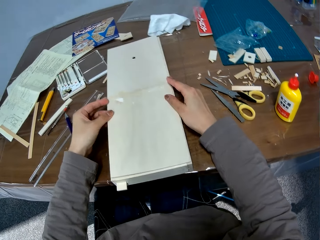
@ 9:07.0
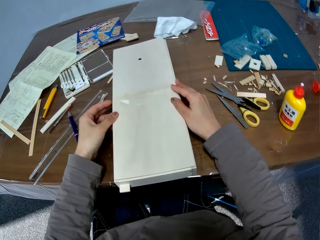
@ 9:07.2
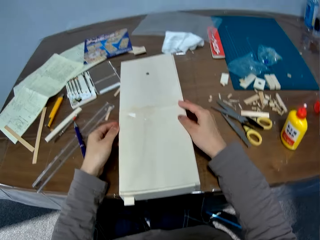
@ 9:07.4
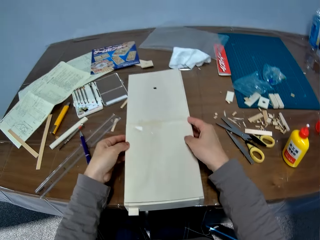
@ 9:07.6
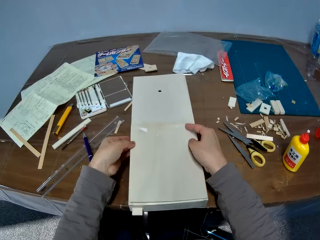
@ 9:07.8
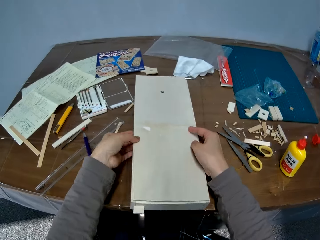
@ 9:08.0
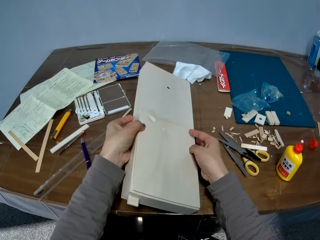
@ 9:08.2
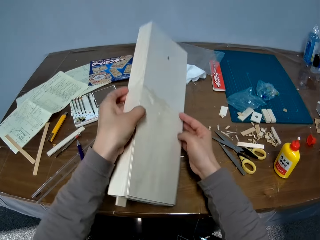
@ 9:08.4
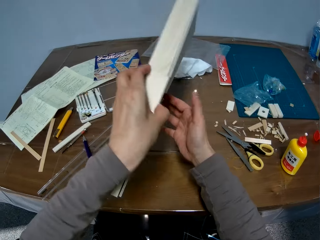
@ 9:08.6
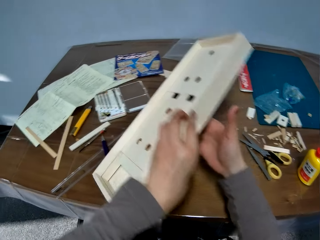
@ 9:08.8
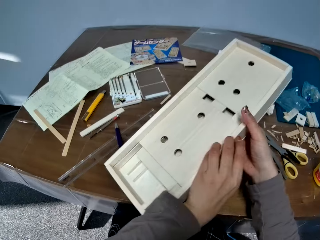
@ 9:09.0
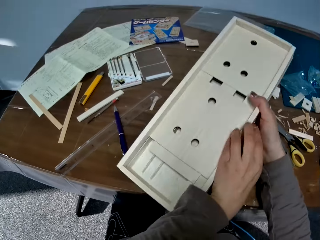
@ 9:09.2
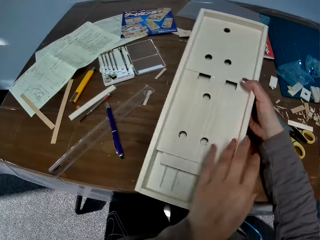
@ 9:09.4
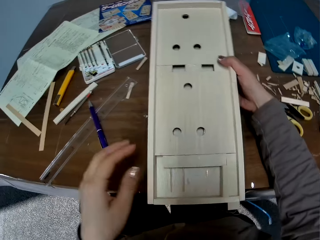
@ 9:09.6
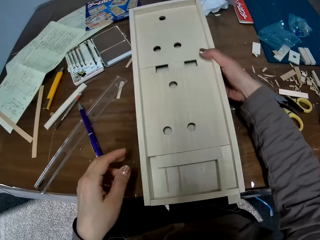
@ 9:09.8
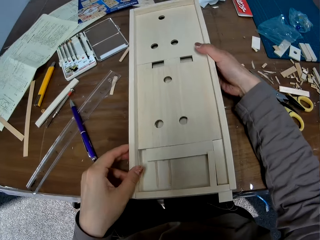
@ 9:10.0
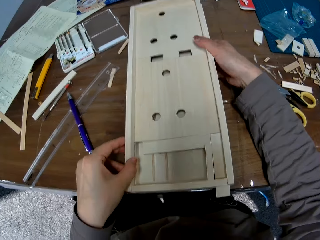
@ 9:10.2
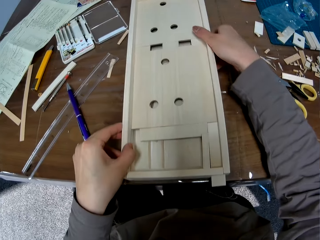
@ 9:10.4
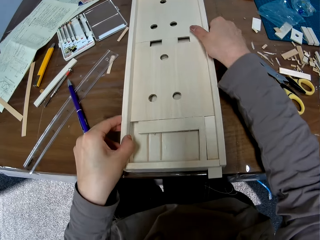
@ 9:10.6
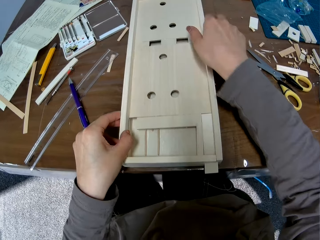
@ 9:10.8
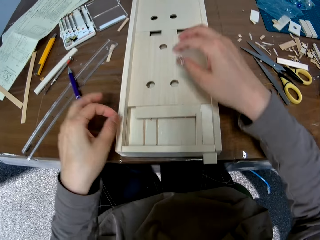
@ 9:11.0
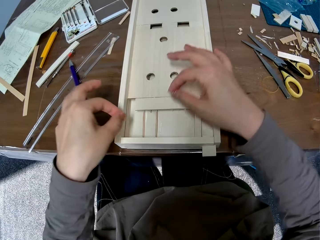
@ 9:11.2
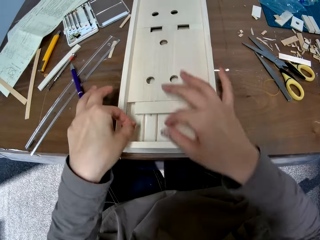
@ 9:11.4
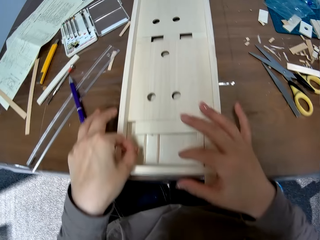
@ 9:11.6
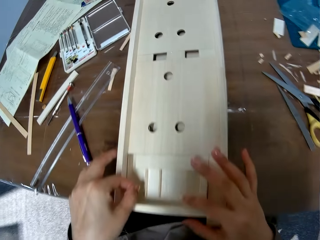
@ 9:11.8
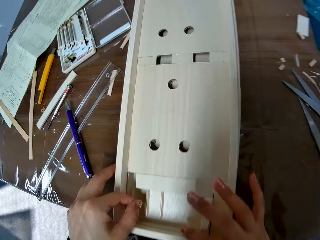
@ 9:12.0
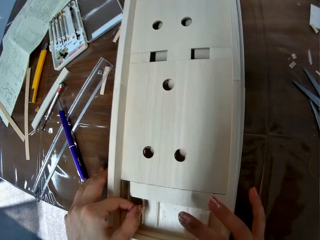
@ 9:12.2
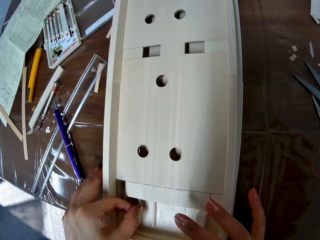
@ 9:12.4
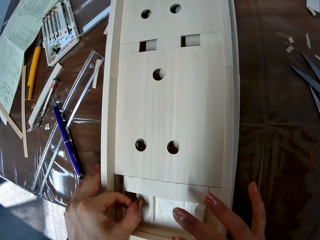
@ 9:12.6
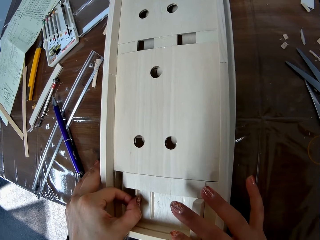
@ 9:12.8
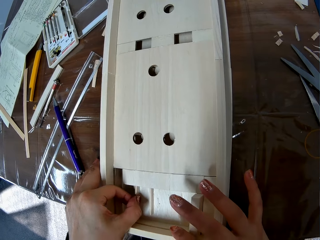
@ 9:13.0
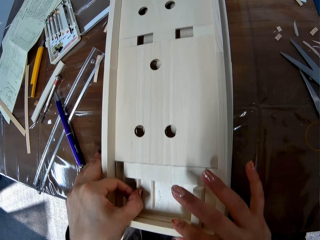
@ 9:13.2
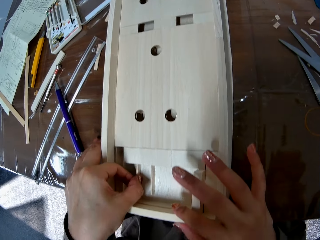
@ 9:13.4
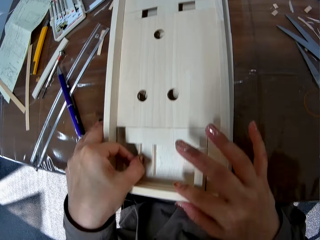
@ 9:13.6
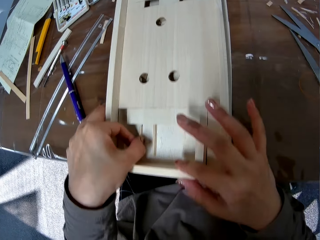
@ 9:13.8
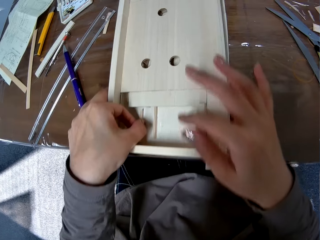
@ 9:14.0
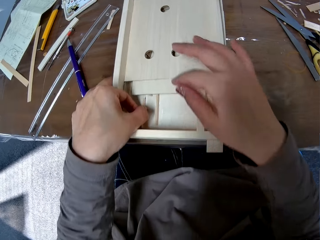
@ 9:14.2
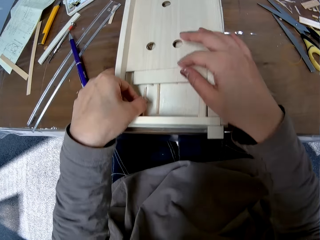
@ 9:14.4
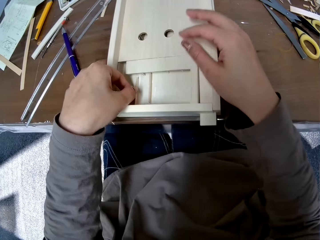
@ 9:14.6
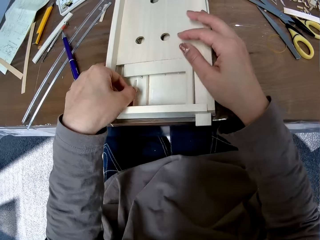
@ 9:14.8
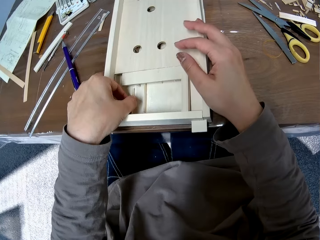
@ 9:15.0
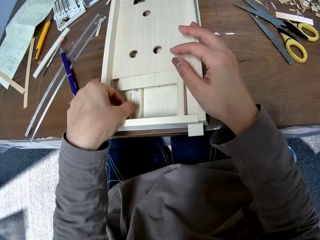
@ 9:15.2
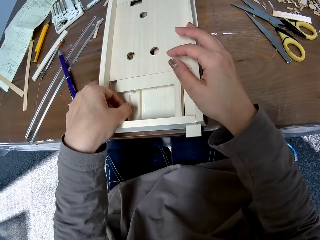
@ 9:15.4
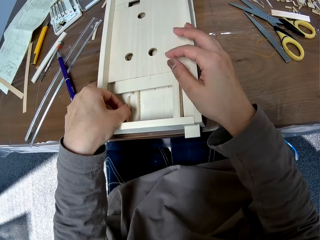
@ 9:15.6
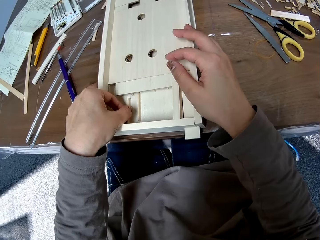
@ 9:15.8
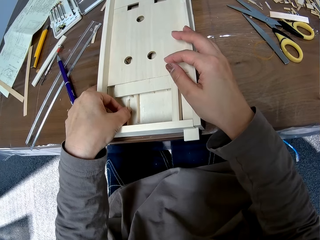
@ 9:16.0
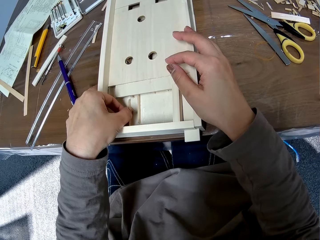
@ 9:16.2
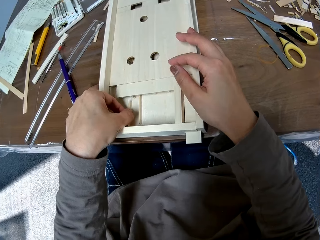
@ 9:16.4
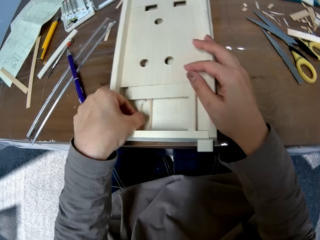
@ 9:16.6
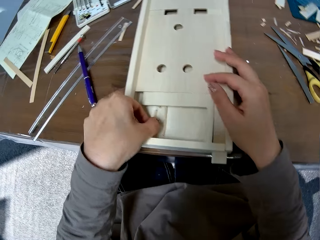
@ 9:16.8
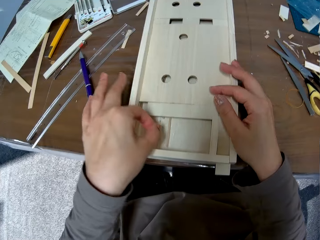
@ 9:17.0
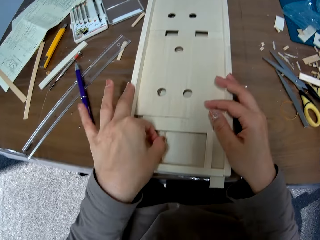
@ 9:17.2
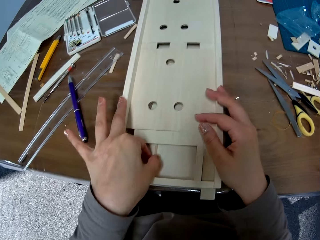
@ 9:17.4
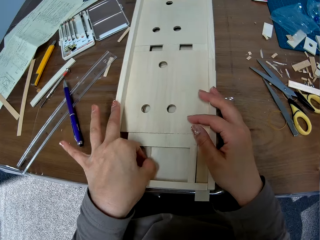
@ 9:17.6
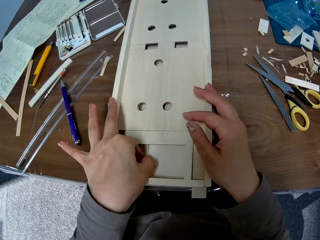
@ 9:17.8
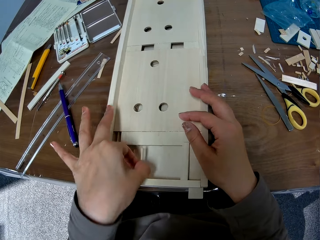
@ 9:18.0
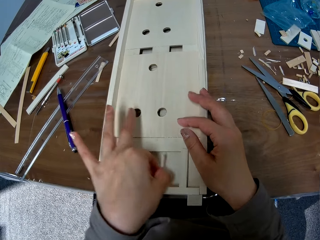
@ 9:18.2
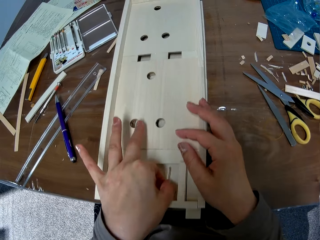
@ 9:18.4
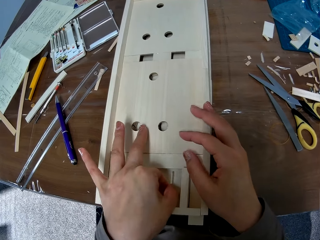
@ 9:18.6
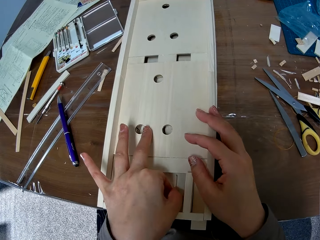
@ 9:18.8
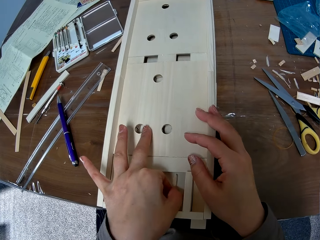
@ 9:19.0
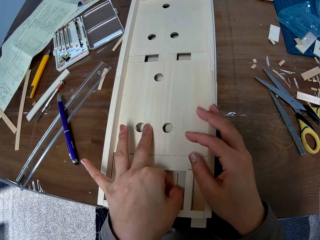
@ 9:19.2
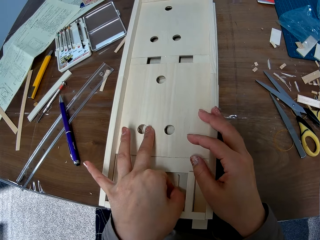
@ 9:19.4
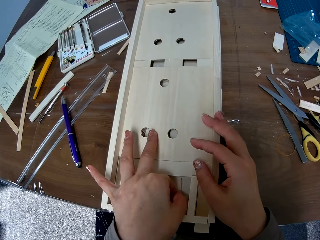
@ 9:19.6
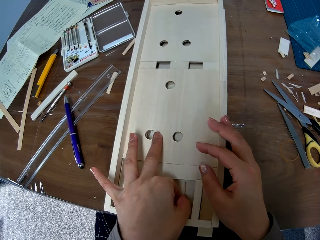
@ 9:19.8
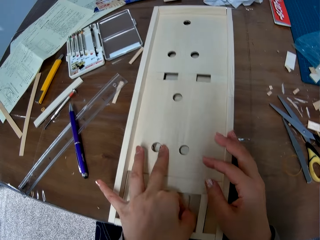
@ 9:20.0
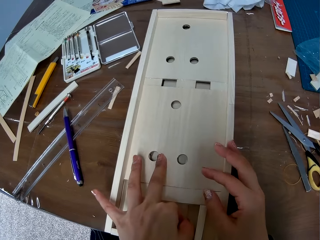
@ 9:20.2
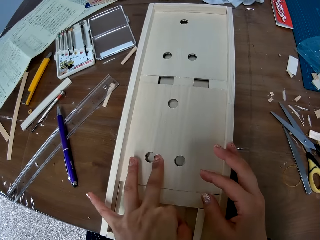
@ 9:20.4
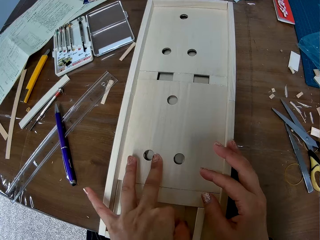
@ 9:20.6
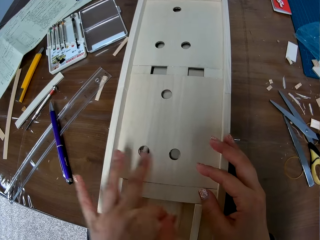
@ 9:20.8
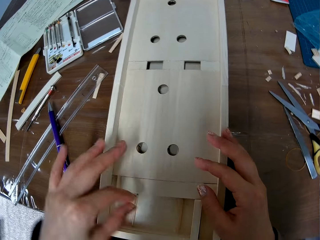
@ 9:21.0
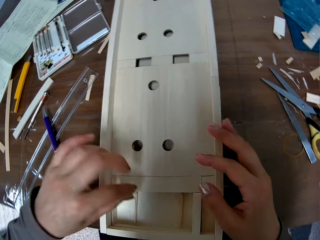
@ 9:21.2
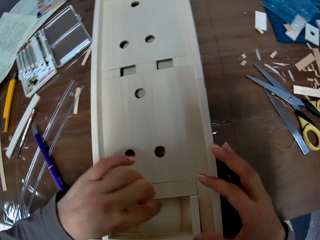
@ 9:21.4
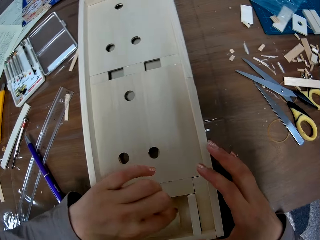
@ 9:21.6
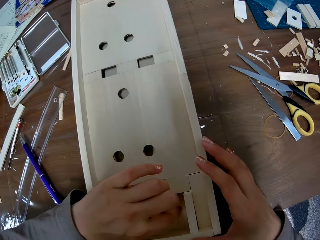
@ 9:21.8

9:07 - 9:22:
The camera wearer turns the woodwork or pinball table around. They put the pinball table on the table. They adjust the other piece of wood on the piece of wood. They look at the pinball table. They adjust the piece of cardboard on the cardboard. They move the laser cut wood in the laser cut wood craft. They adjust the other piece of wood on the piece of wood.

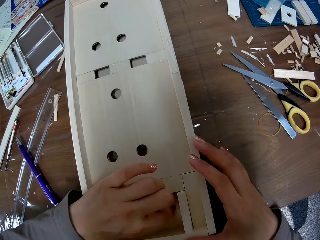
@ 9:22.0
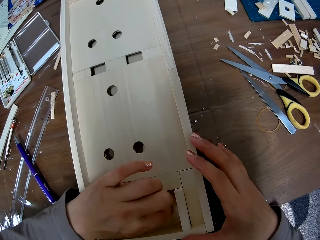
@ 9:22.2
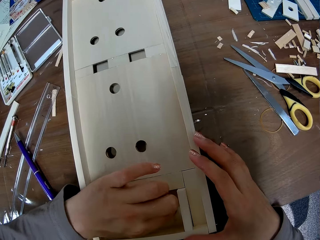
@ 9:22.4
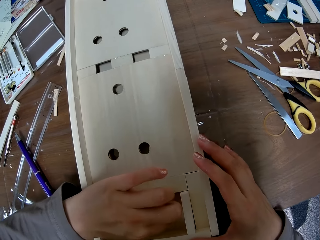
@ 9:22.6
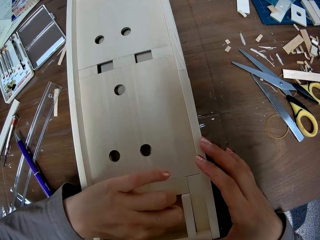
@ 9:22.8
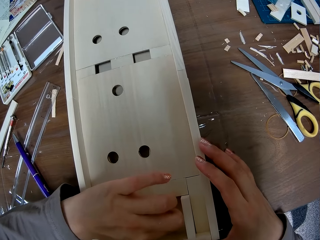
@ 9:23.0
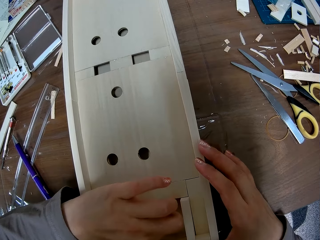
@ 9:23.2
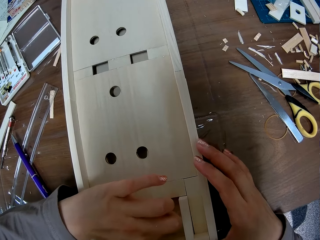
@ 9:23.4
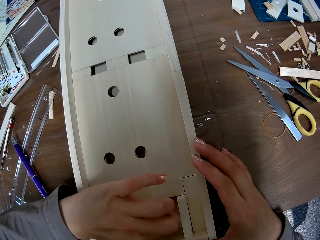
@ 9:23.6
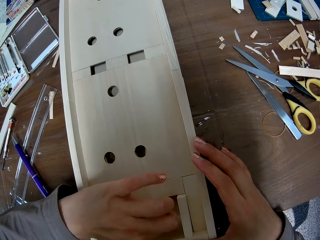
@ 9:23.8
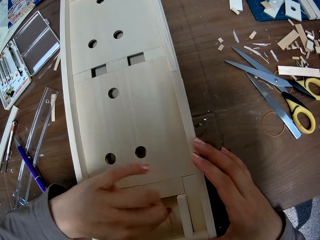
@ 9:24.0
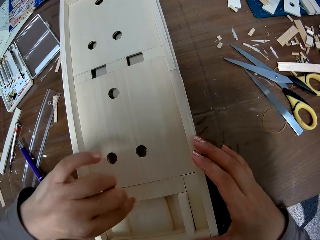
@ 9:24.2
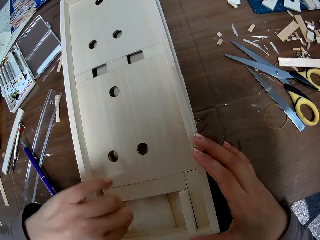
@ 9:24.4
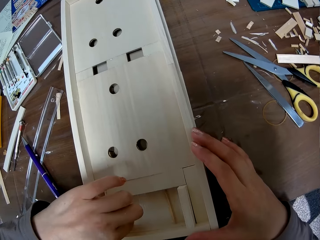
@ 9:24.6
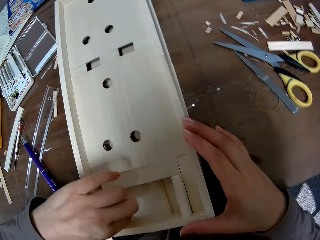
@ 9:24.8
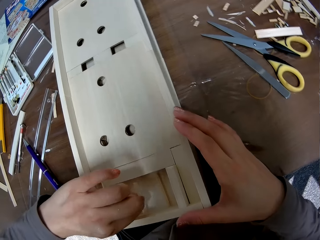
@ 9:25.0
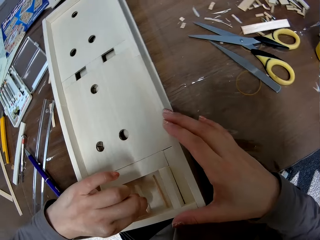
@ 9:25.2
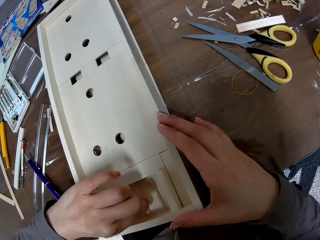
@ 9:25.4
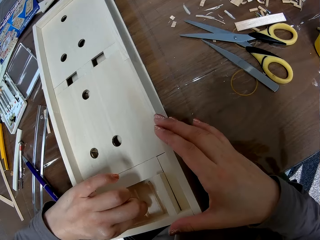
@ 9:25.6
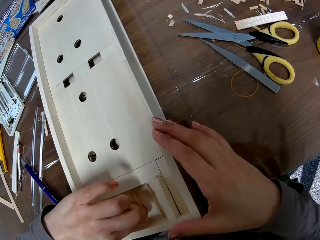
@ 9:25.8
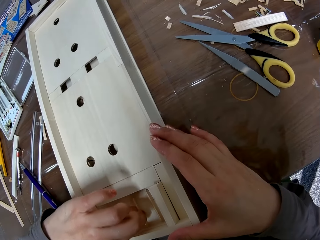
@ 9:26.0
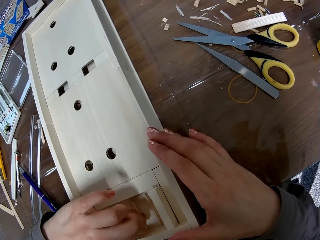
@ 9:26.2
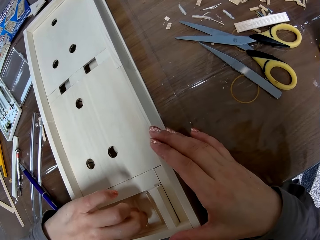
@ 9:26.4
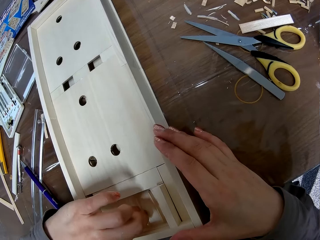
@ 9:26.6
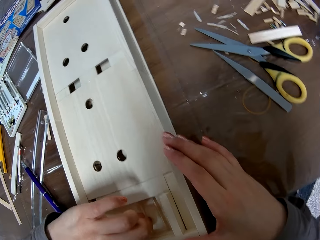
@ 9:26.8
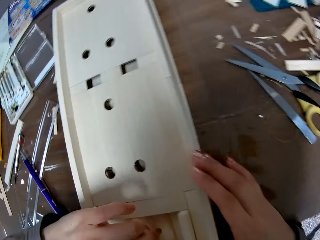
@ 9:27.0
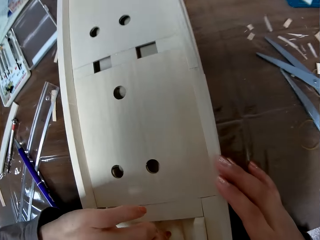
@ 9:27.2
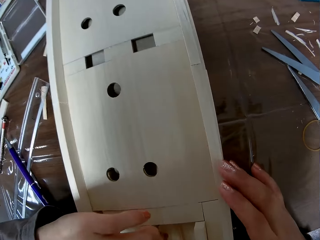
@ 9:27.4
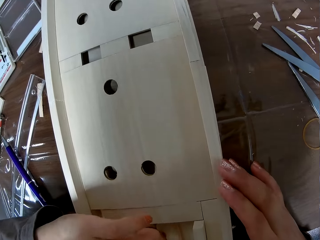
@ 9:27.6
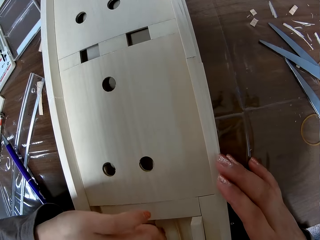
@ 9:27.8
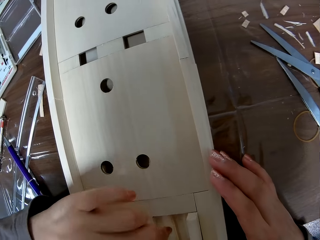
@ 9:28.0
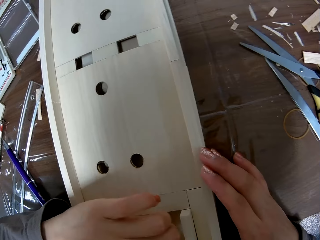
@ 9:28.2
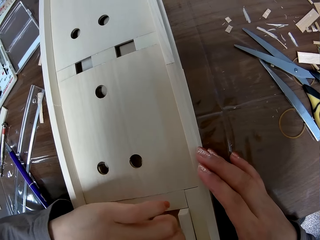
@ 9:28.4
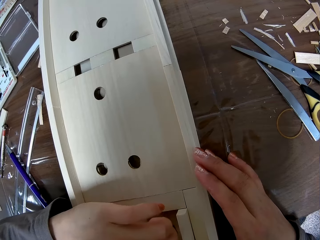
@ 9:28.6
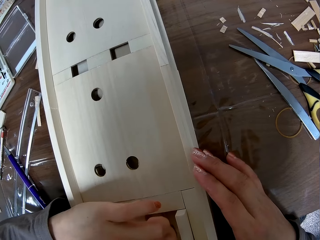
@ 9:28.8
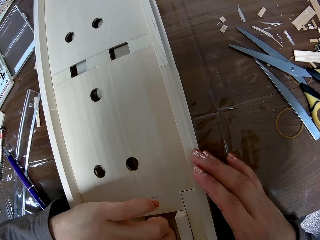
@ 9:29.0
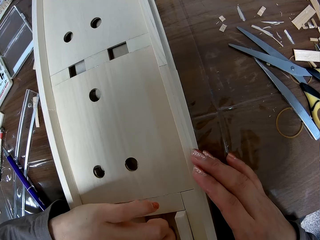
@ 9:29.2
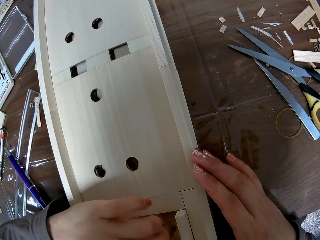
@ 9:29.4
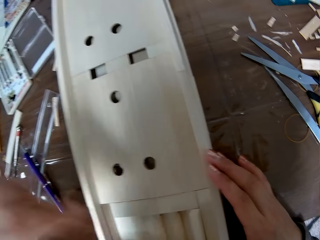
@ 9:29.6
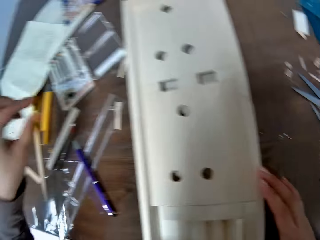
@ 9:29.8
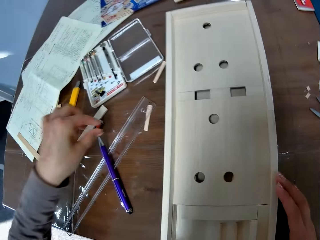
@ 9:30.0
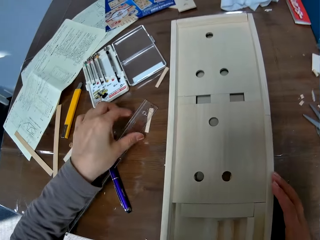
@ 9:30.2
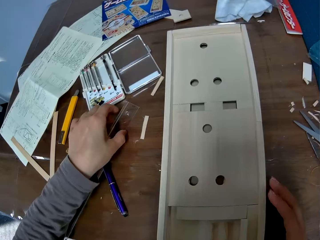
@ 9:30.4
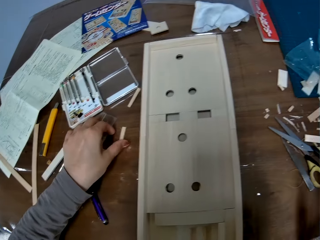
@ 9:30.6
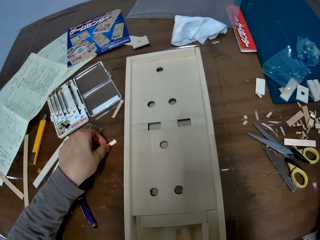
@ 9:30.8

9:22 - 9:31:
The camera wearer adjusts the other piece of wood on the piece of wood. They move the laser cut wood in the laser cut wood craft. They adjust the other piece of wood on the piece of wood again. They move the laser cut wood in the laser cut wood craft again. They pick up a laser cut wood. They adjust a ruler on a table.
